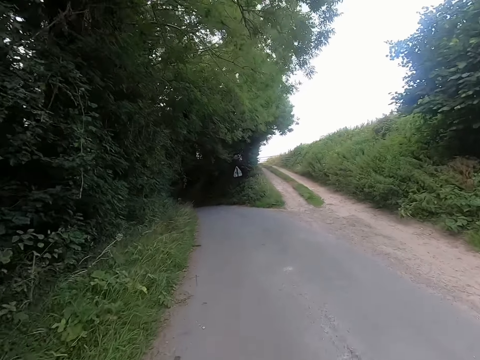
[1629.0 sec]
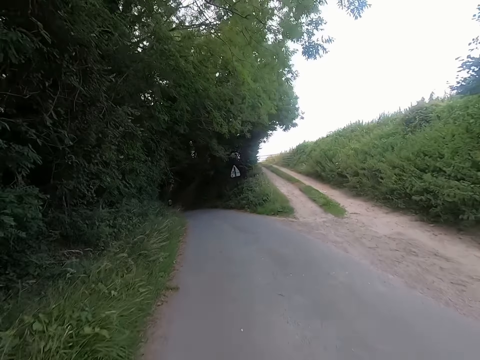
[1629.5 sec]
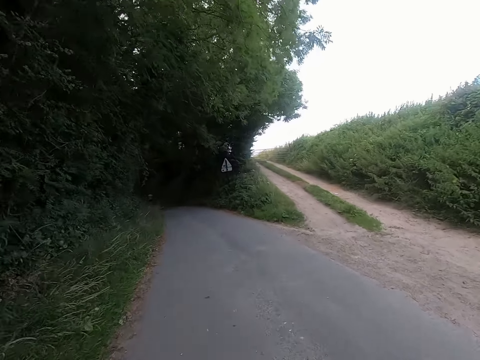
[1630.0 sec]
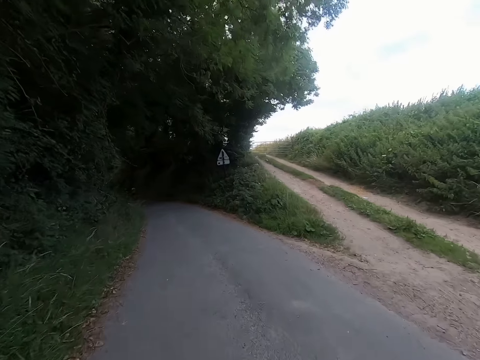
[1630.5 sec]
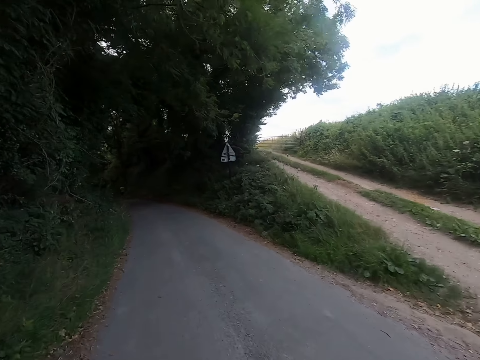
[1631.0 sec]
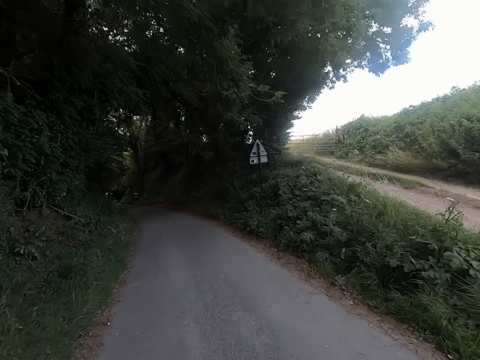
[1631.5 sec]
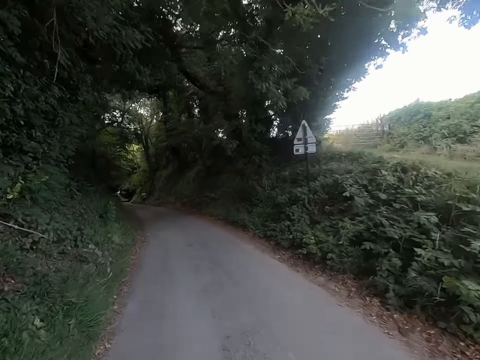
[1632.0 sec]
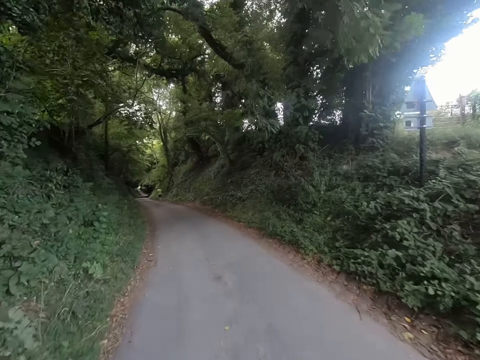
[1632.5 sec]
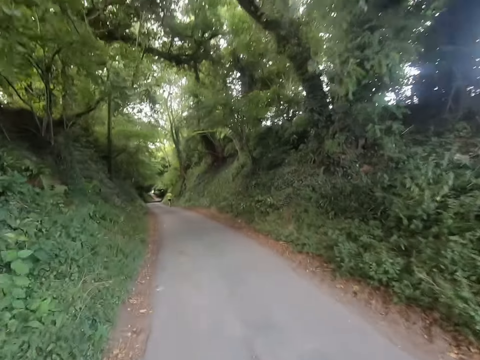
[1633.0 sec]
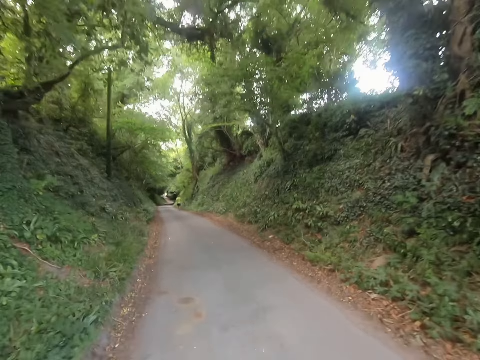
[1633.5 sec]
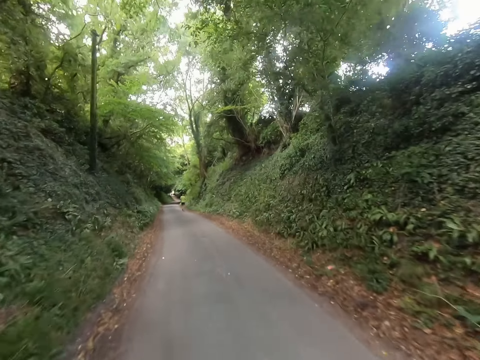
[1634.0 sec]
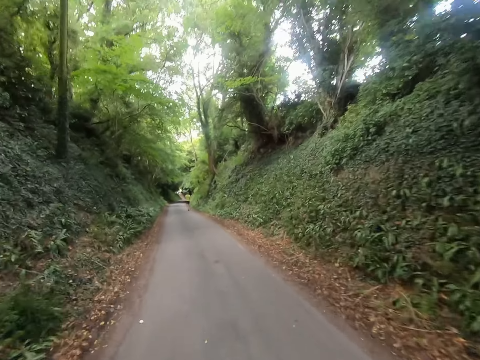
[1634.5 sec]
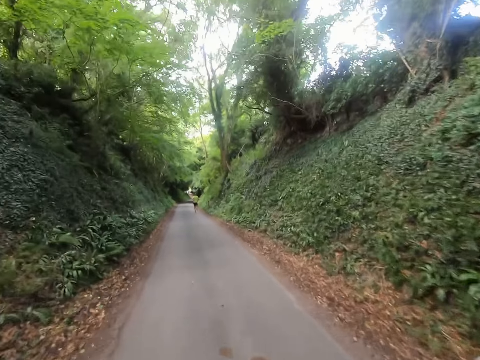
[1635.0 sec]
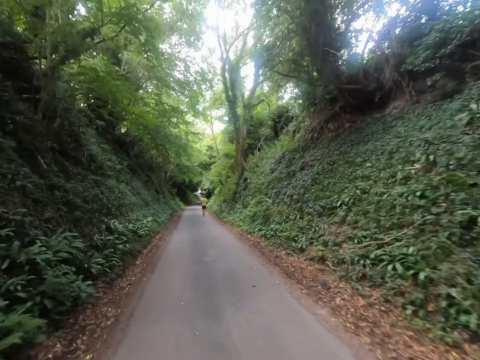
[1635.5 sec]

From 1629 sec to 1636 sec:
The camera wearer uses the left lane.

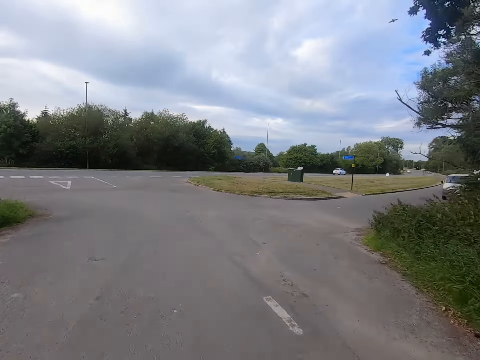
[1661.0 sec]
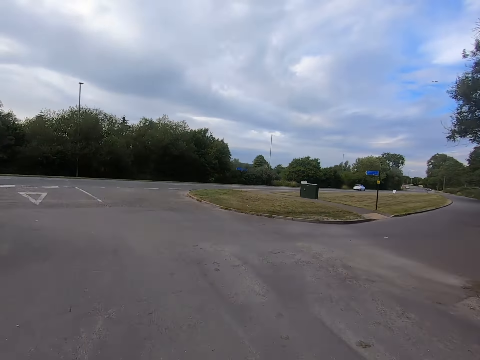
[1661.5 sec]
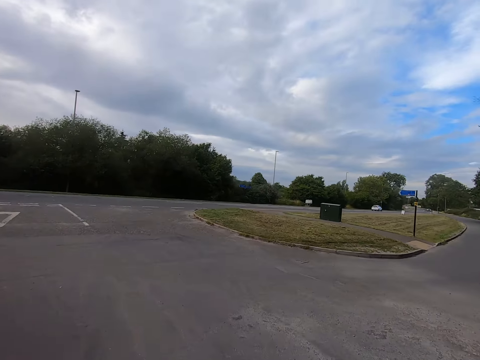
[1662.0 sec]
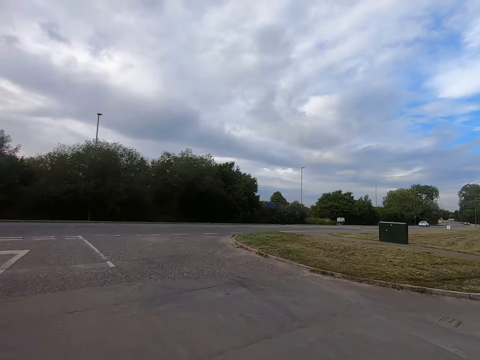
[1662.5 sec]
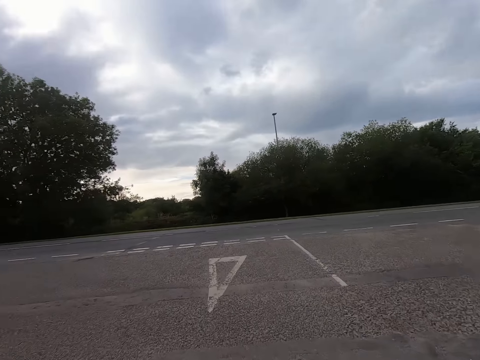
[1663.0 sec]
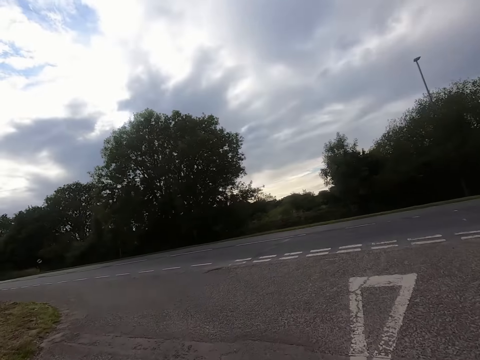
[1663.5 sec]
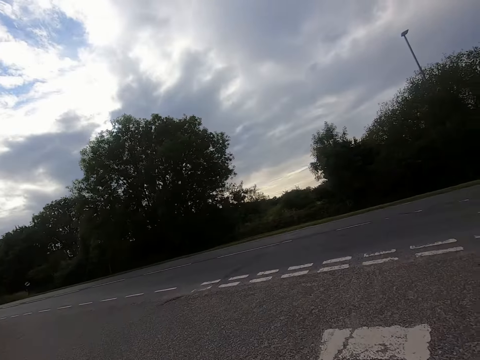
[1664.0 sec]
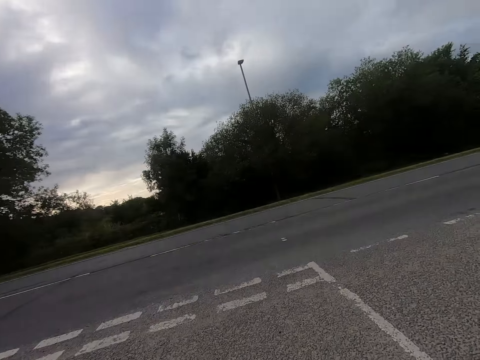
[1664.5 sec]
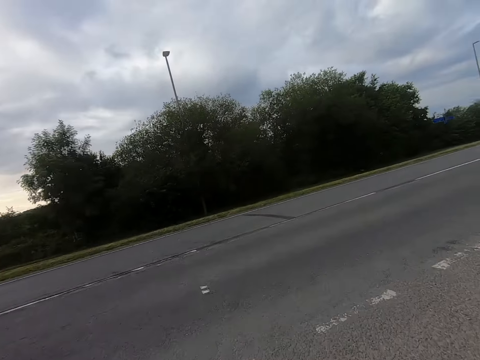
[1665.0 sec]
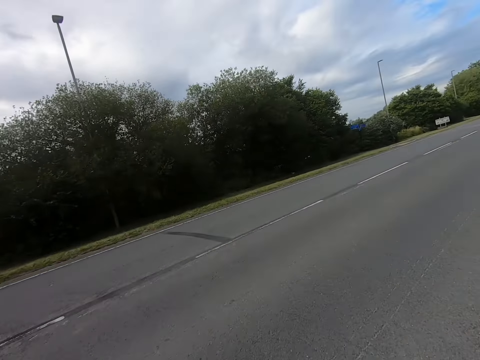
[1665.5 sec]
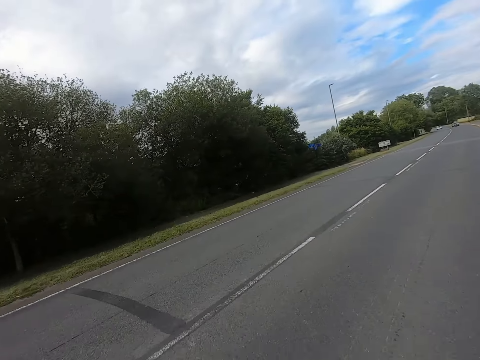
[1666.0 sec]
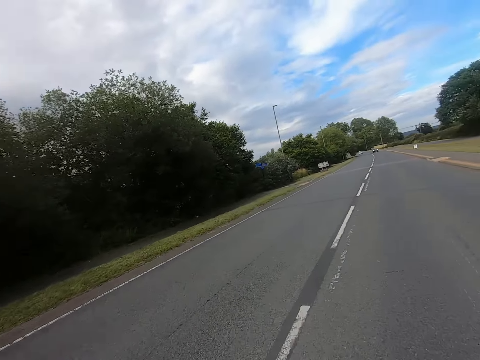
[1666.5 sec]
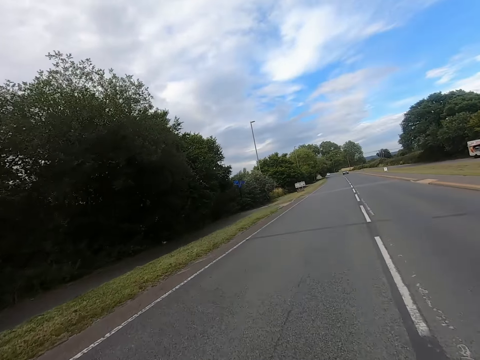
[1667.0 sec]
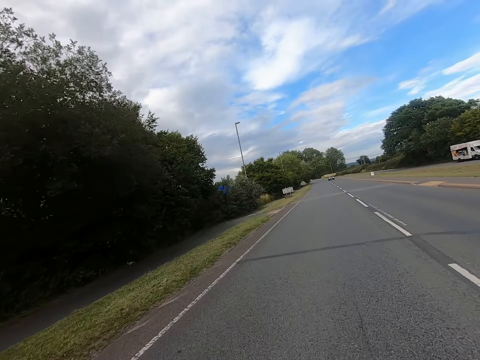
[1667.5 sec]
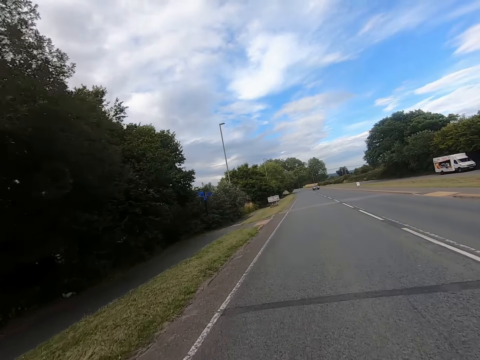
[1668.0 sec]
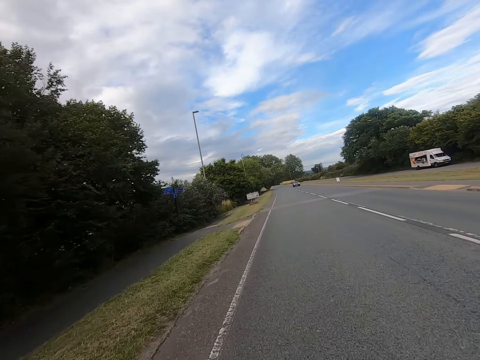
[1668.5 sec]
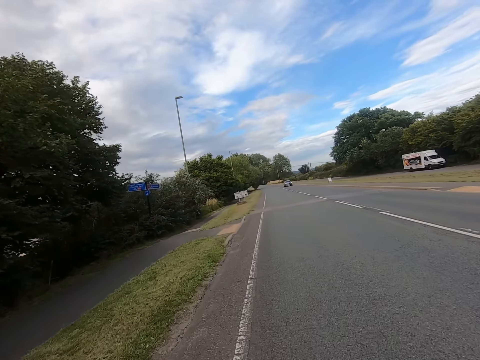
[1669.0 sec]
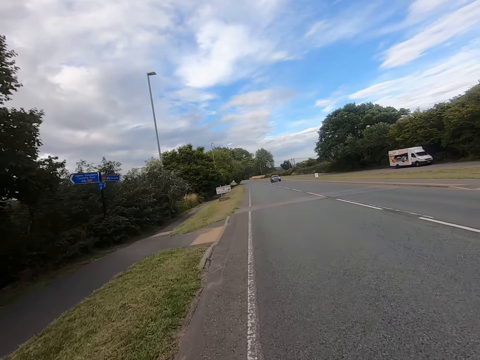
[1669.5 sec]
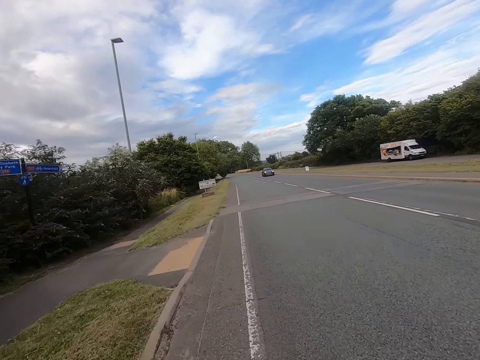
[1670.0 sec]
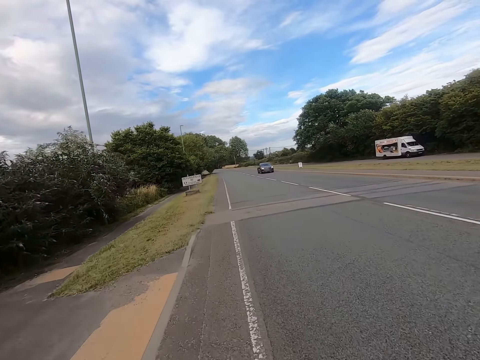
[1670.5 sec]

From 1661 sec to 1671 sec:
The camera wearer looks across the road. They ride a bicycle. They turn right.

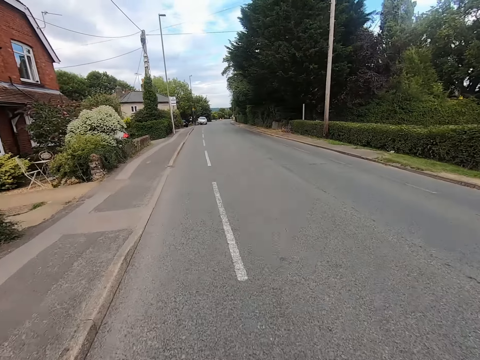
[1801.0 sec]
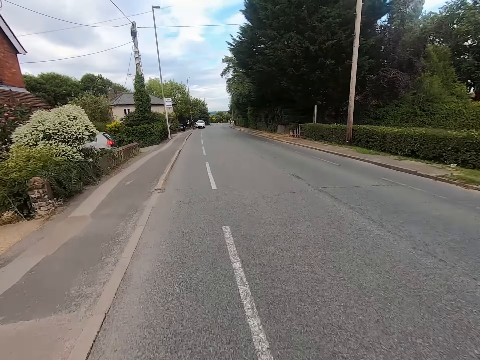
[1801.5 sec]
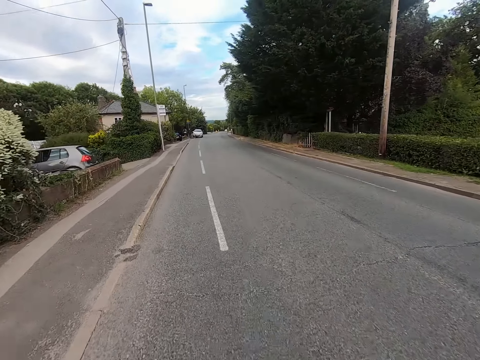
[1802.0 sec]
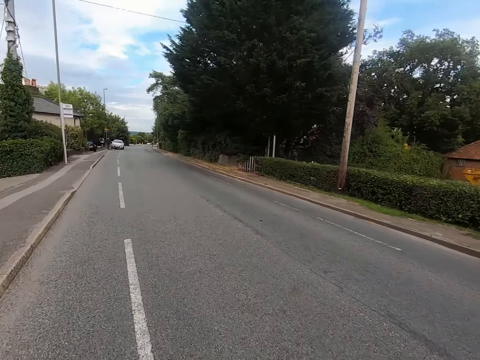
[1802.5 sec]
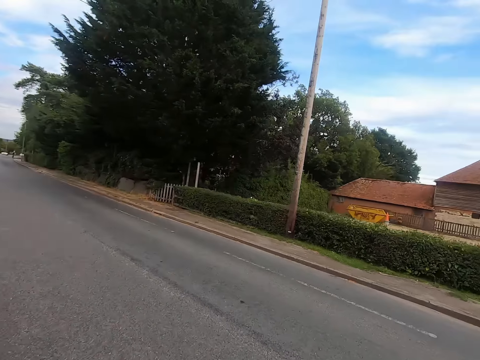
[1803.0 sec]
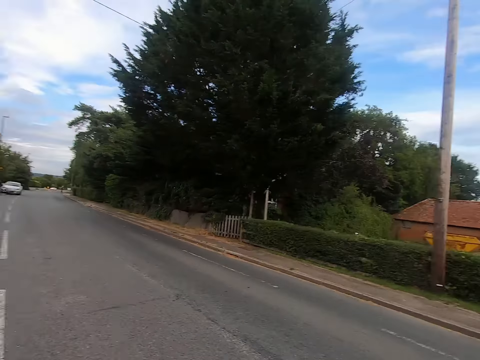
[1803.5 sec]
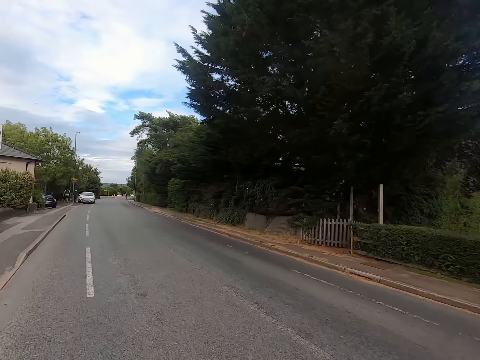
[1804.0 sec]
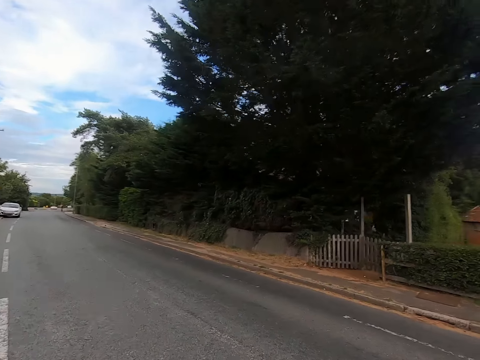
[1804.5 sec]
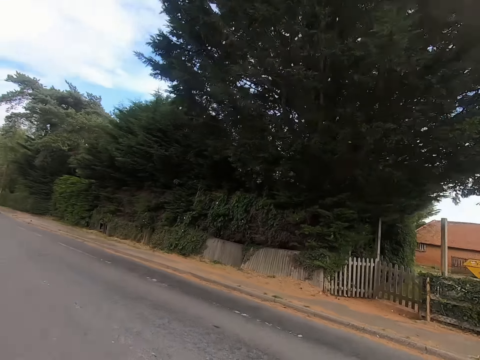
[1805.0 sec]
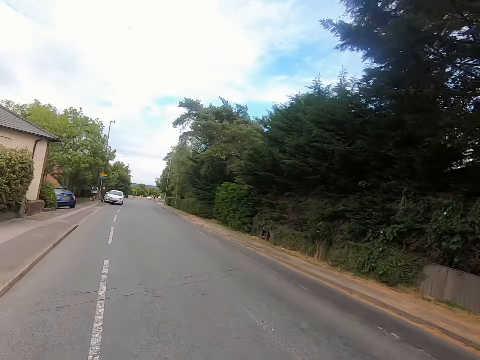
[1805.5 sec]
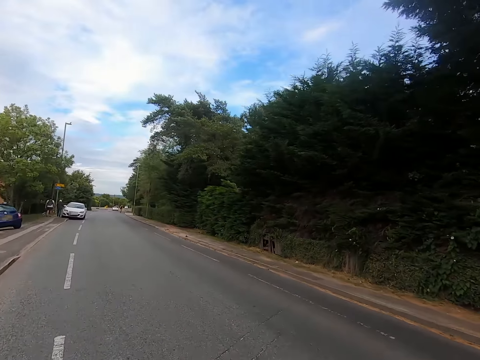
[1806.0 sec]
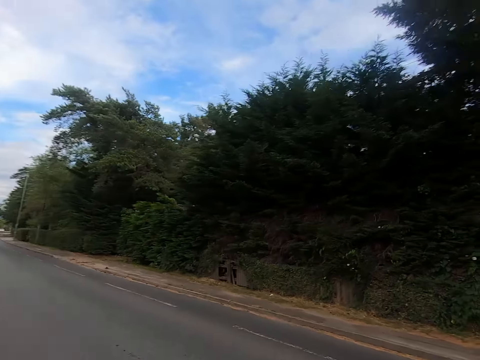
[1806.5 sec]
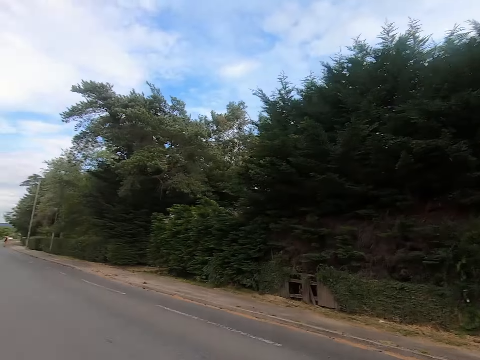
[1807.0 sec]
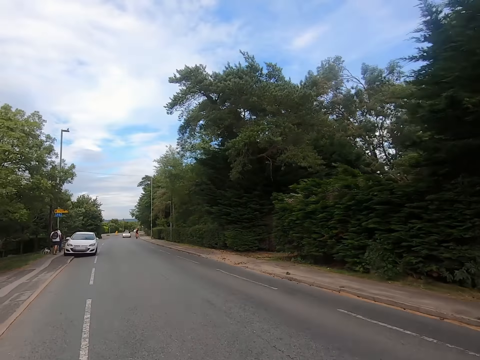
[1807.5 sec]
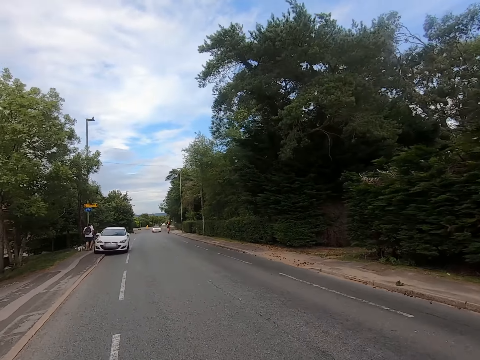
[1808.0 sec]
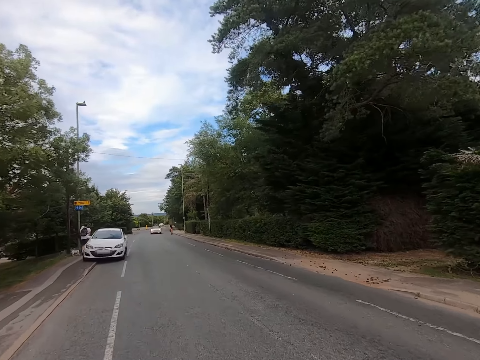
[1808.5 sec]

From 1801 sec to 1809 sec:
The camera wearer looks around the road. They ride a bicycle.
